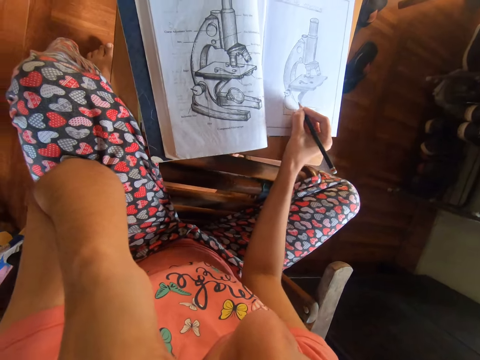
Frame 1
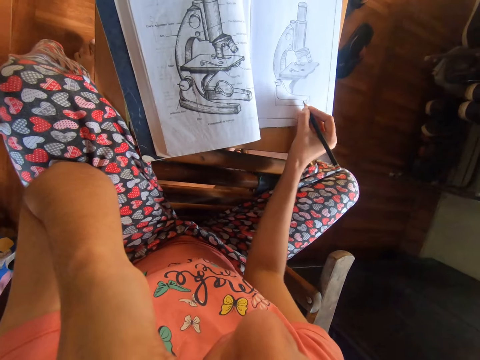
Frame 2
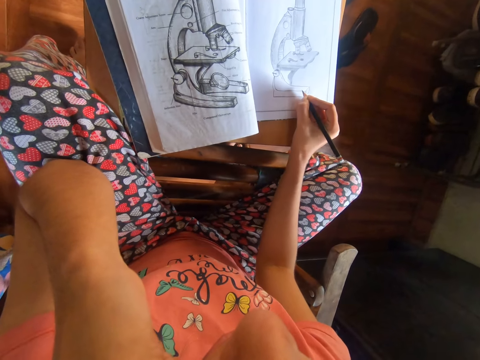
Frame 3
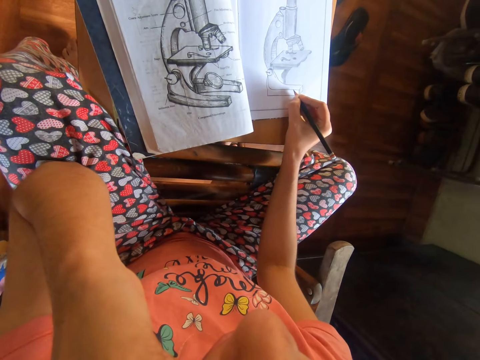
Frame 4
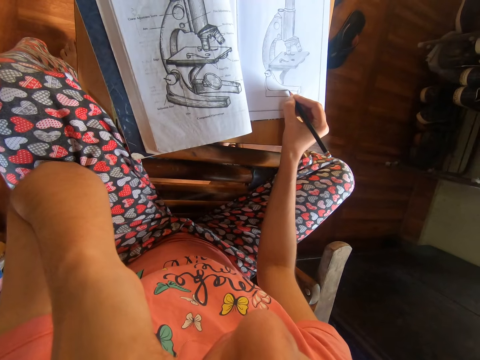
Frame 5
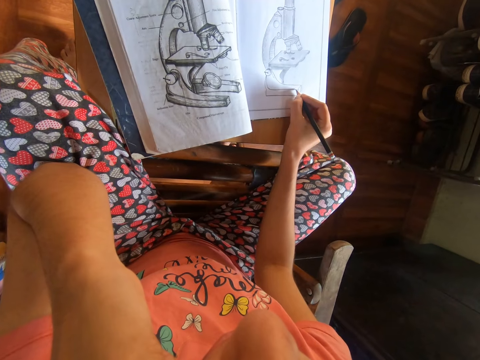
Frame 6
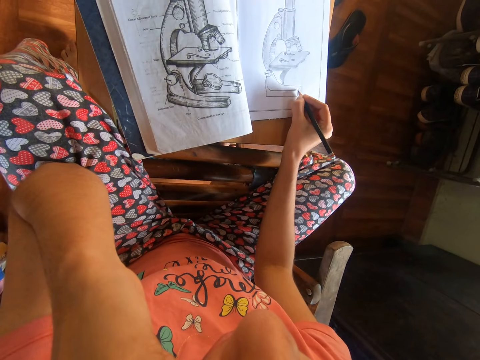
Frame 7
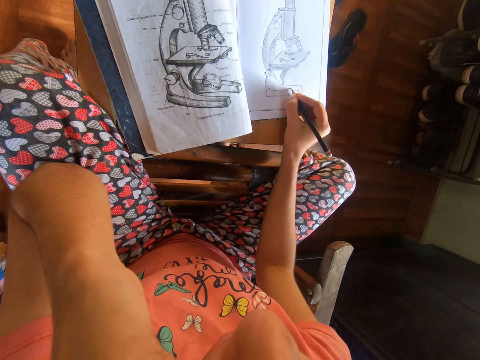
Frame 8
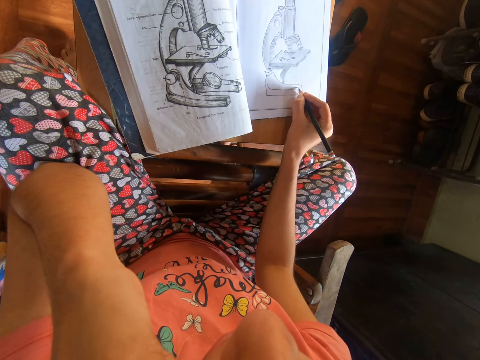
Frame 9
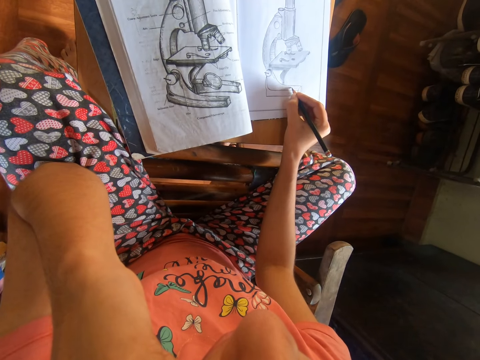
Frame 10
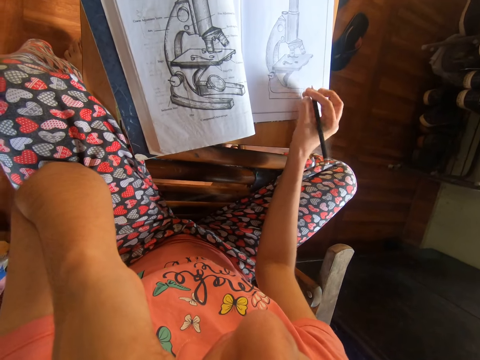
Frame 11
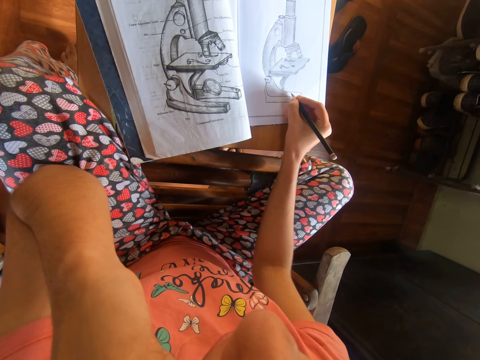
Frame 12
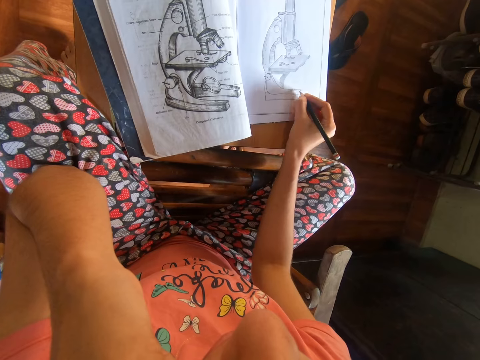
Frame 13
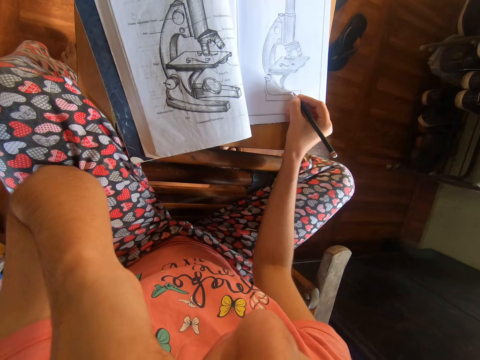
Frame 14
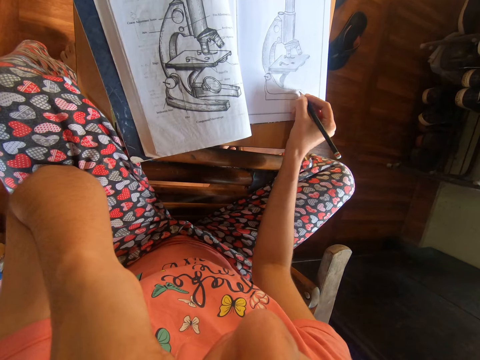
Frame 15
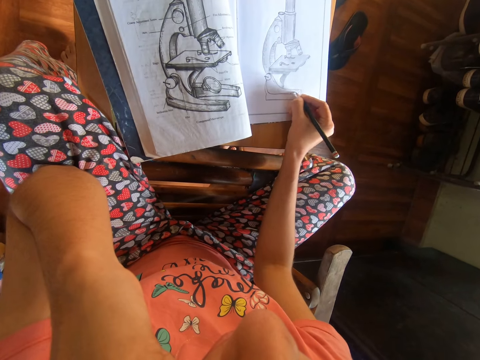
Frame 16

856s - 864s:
The camera wearer draws the microscope on the workbook with the pencil in her right hand.

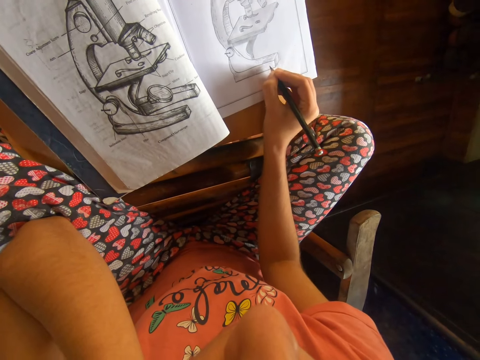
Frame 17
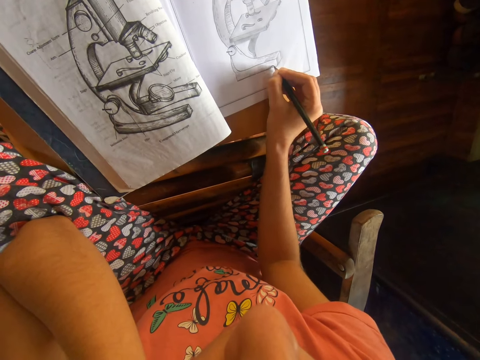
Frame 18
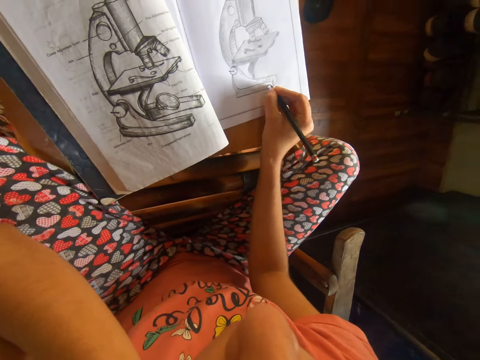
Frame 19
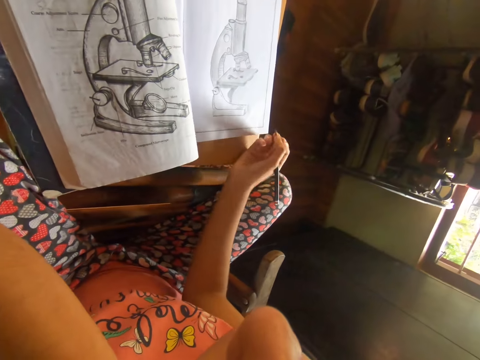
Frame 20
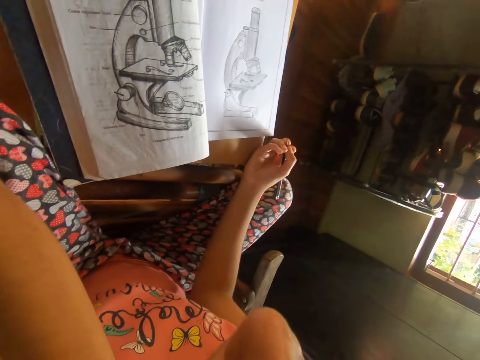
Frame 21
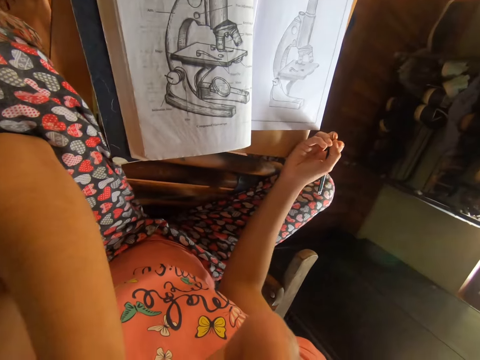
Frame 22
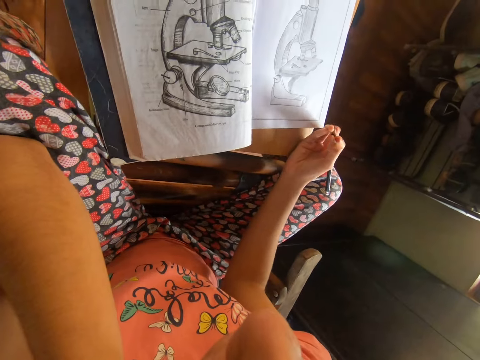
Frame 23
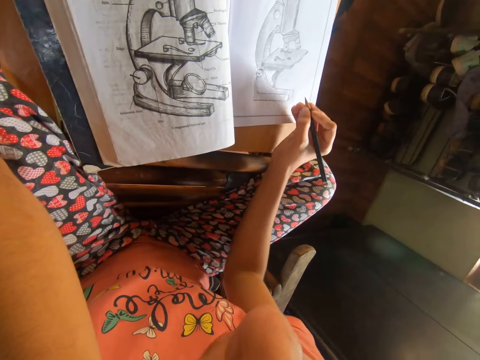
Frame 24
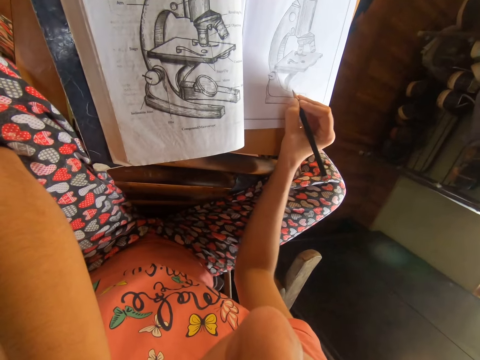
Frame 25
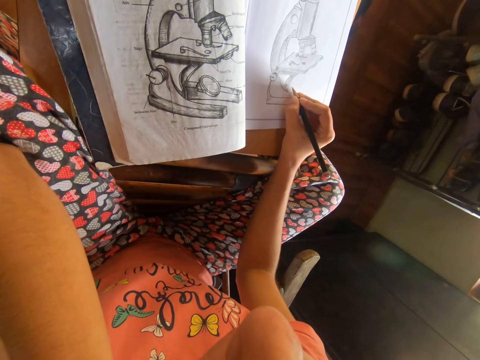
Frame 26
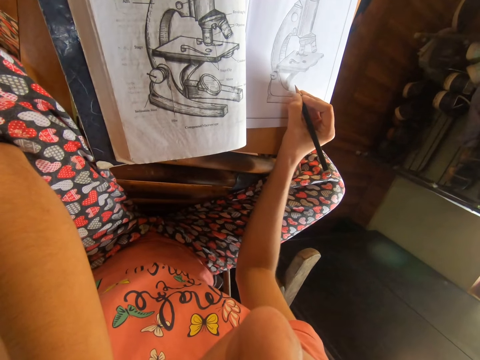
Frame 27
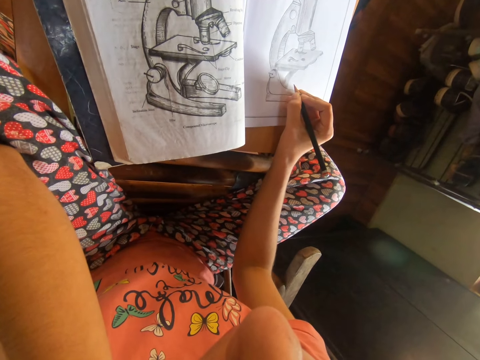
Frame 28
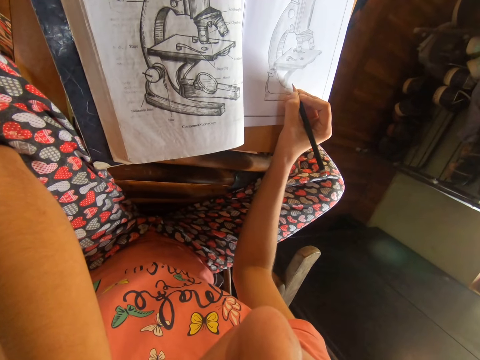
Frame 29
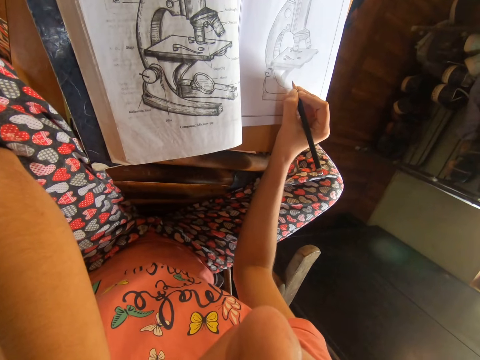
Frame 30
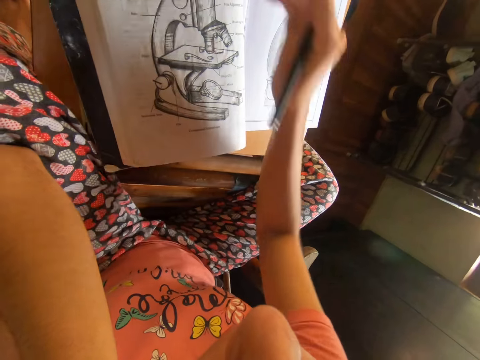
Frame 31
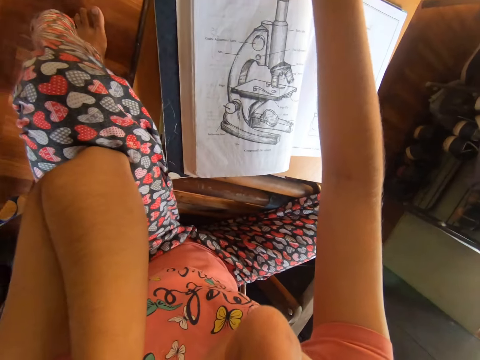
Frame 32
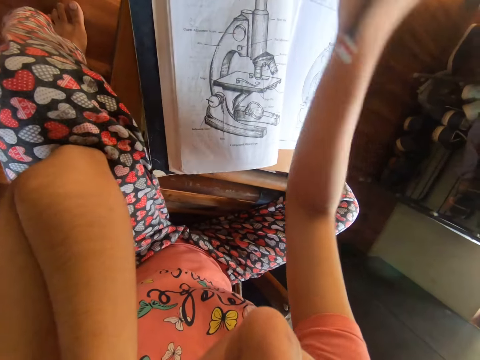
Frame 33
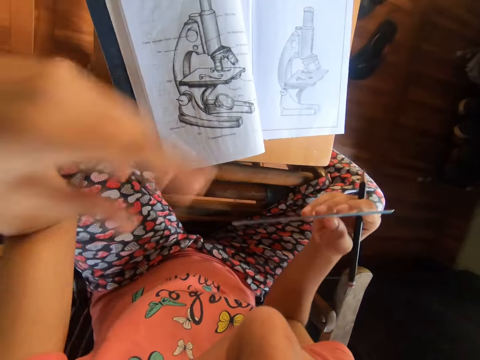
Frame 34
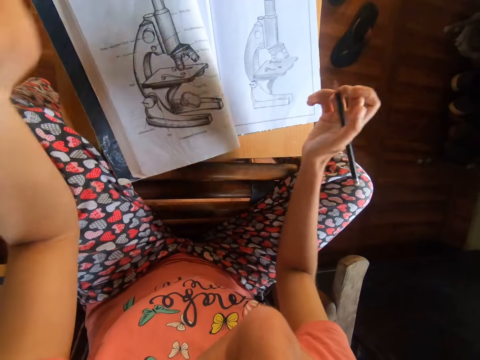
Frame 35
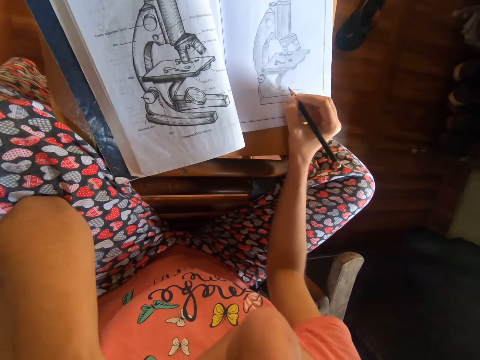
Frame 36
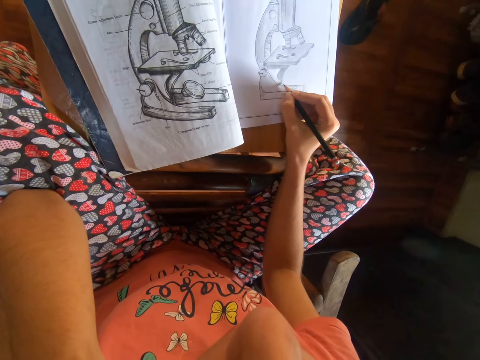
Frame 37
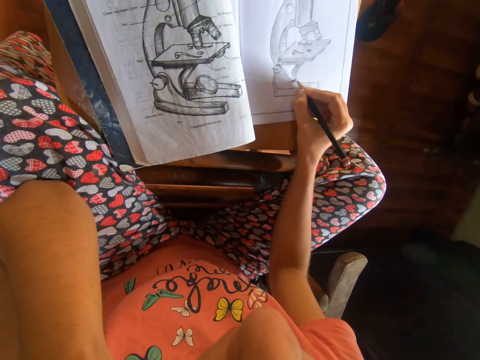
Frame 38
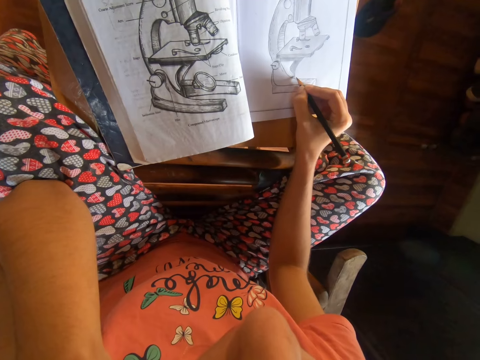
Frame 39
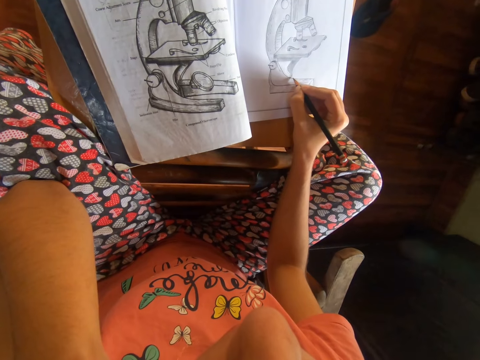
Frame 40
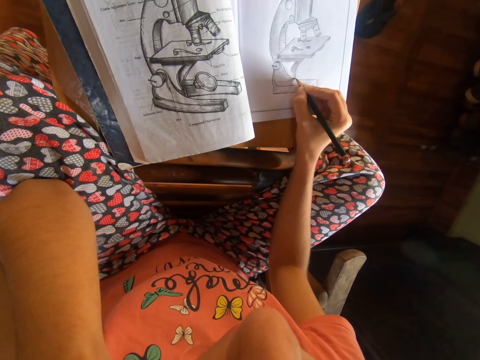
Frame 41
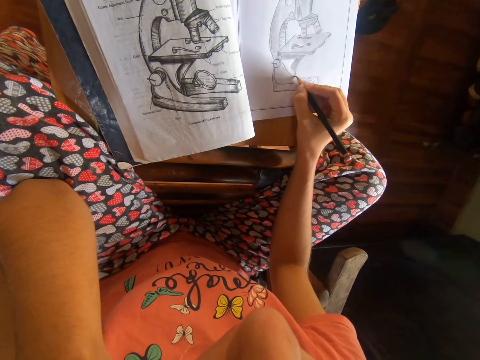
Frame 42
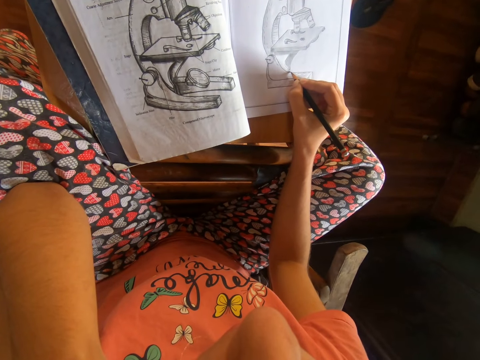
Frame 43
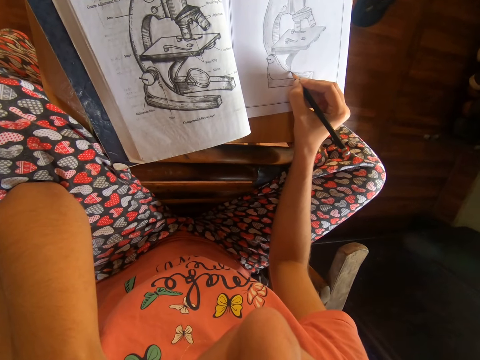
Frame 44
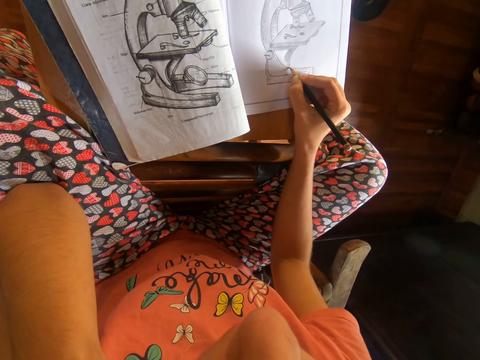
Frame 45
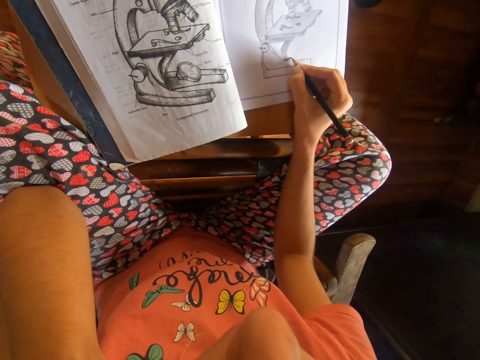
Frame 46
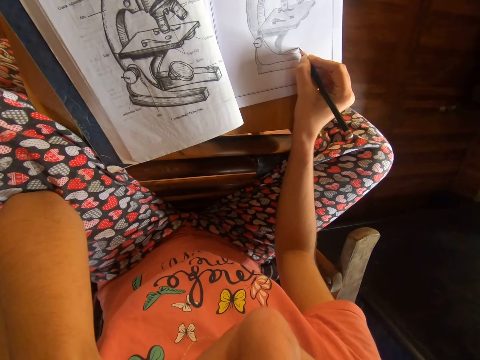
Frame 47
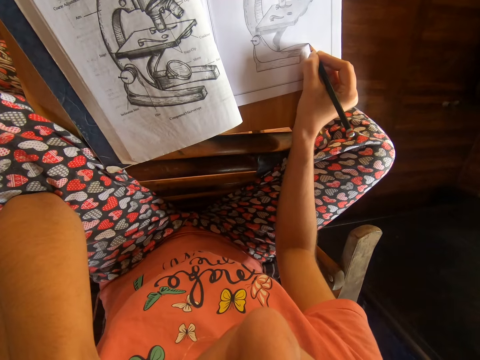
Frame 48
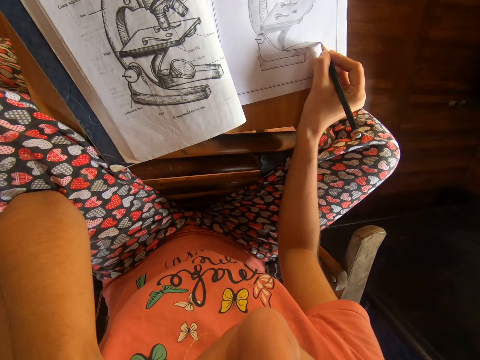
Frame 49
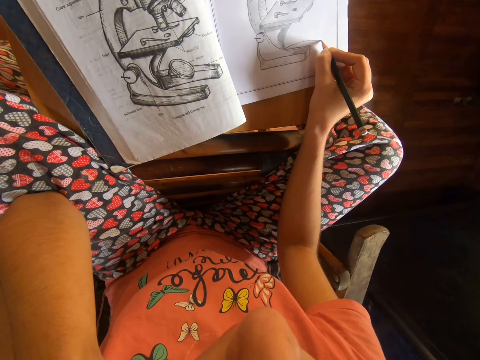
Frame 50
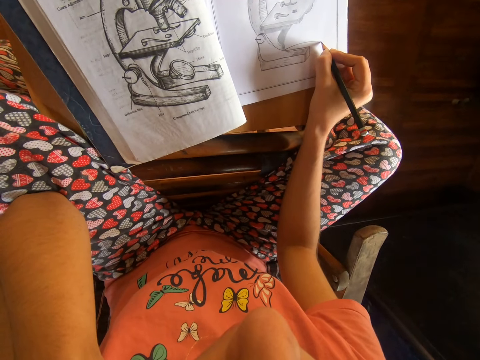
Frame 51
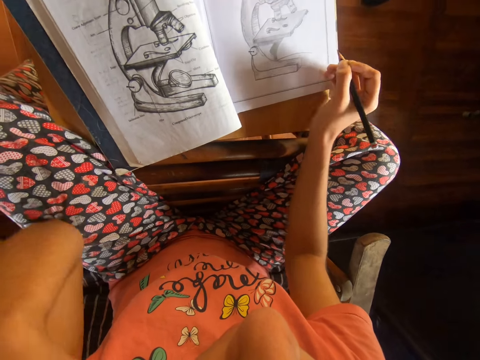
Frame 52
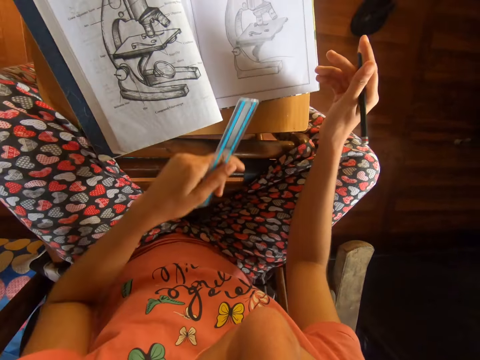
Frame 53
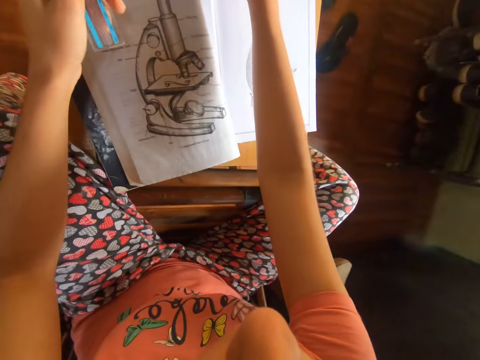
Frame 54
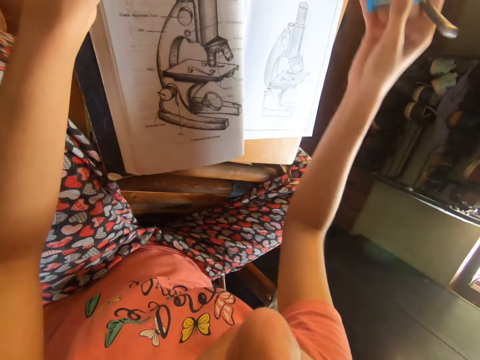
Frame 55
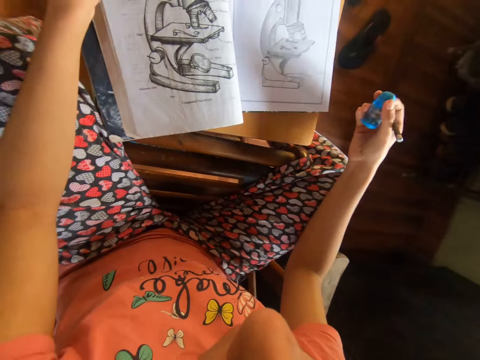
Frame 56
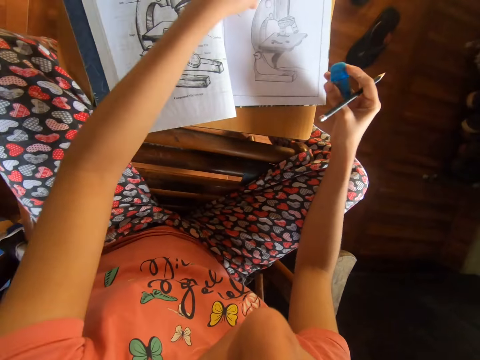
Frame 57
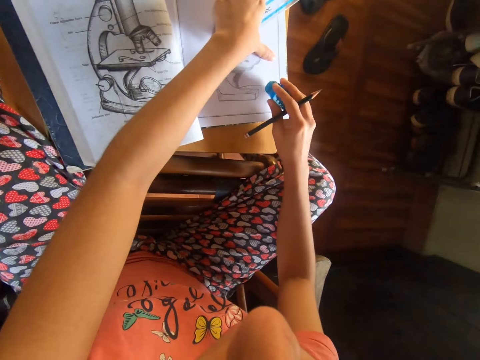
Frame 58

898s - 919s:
The camera wearer sits on the chair on the floor. She picks up the ruler from the table with her right hand, passes the ruler in her right hand to her left hand, and raises her left hand to her chin. She draws the microscope on the workbook with the pencil in her right hand. She sits on the chair on the floor. She picks up the rubber eraser from the table with her right hand. She holds down the workbook on the table with her left hand.
